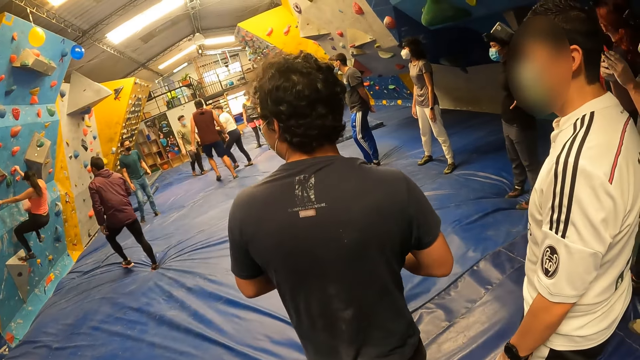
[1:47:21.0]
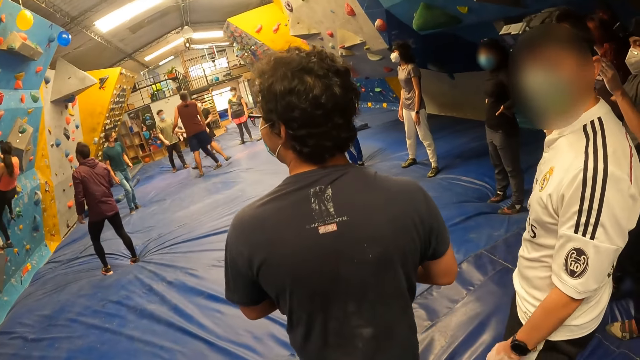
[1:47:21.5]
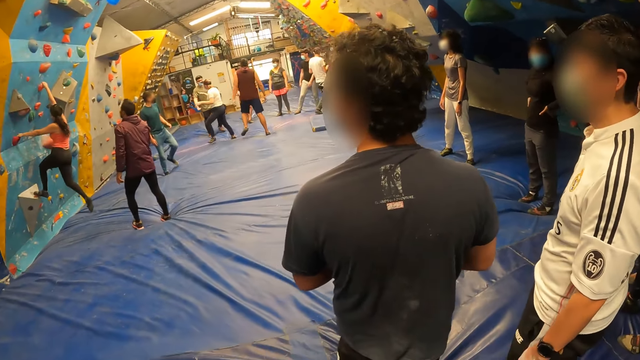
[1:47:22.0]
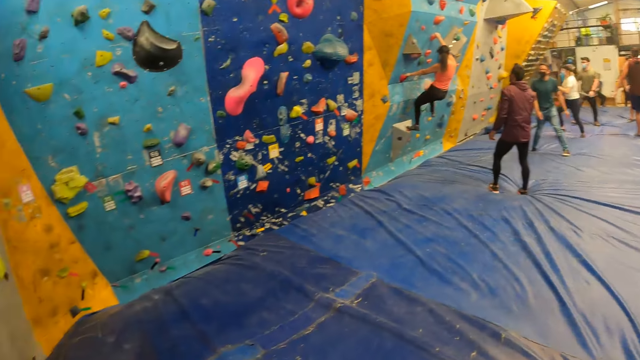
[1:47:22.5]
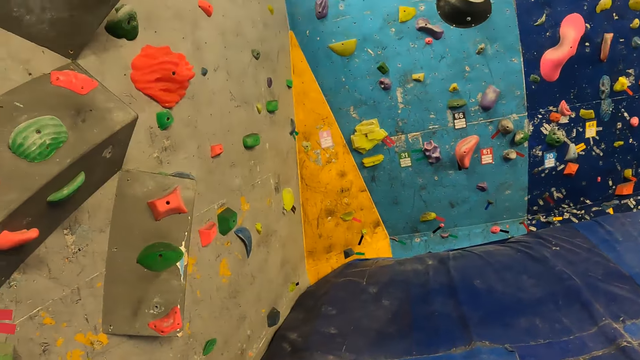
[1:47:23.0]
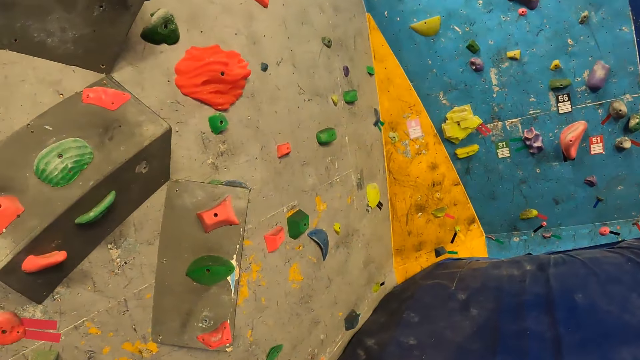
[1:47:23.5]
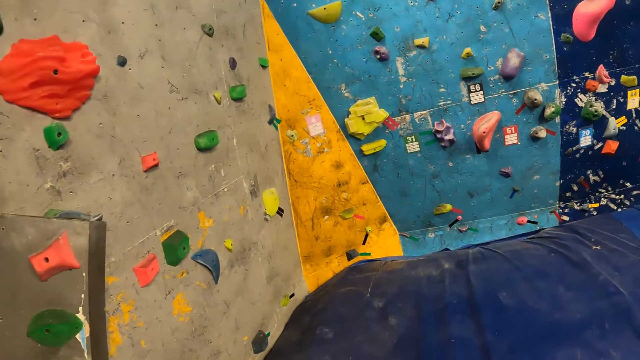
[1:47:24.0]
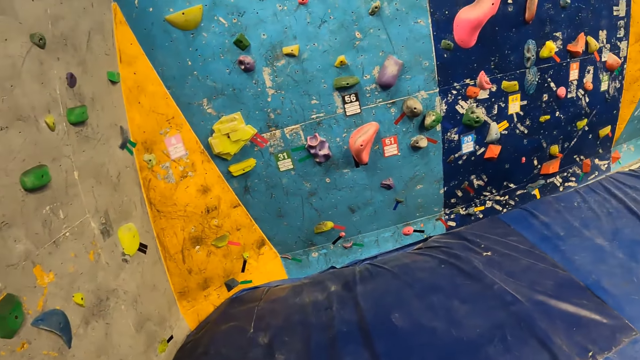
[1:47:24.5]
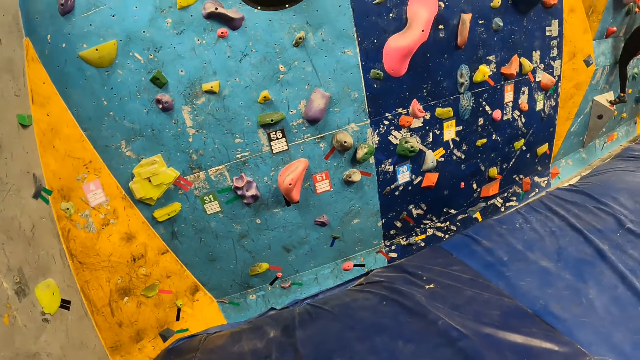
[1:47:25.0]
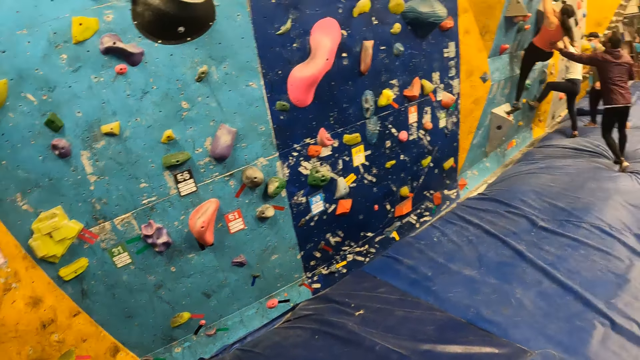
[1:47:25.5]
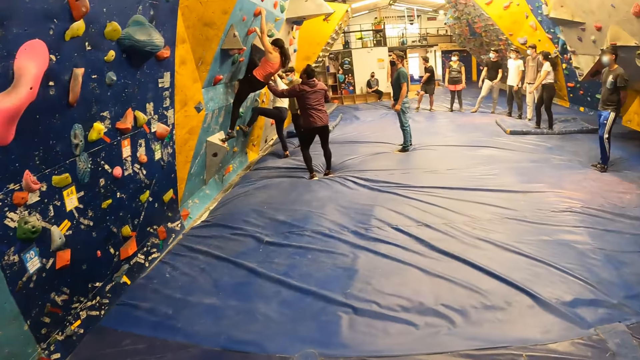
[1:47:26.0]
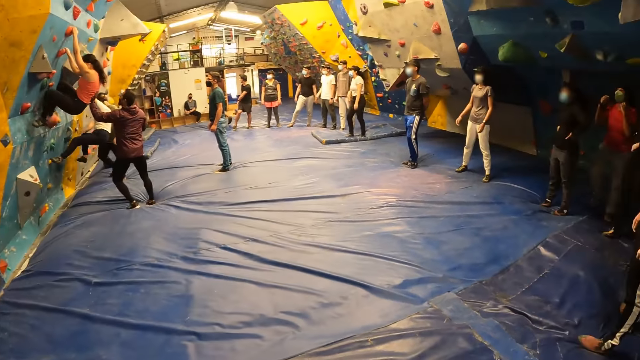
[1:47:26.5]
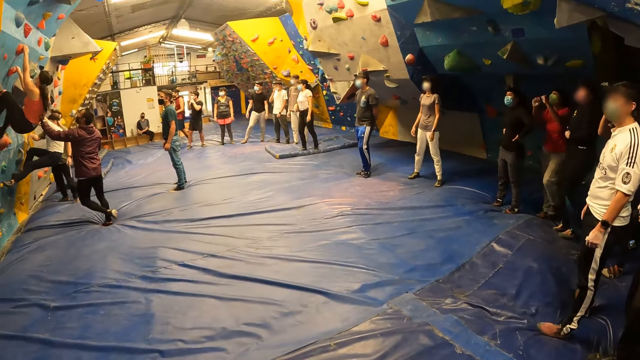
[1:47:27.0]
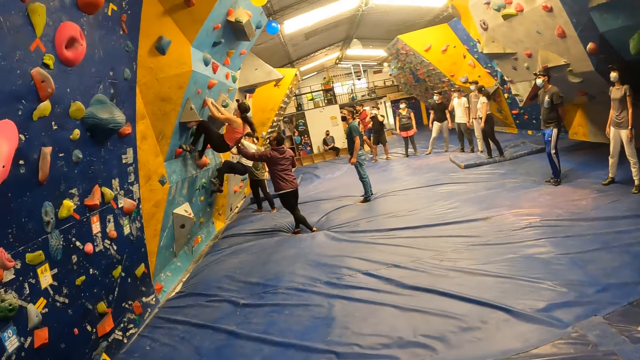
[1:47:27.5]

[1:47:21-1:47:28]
The camera wearer moves around.

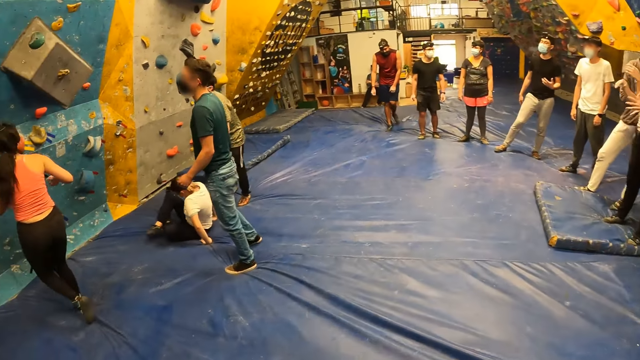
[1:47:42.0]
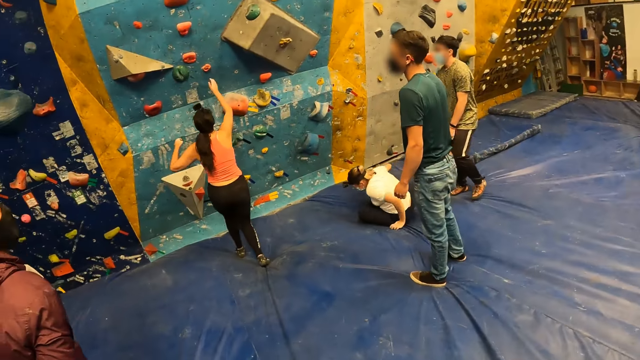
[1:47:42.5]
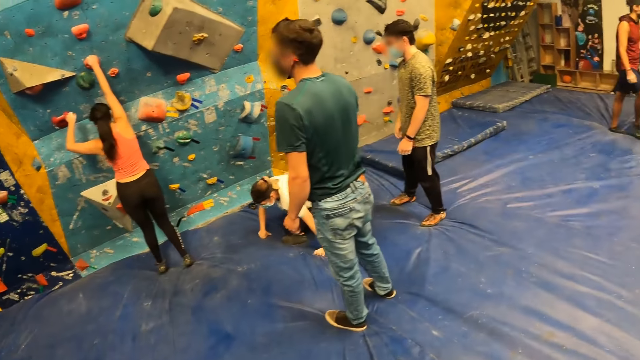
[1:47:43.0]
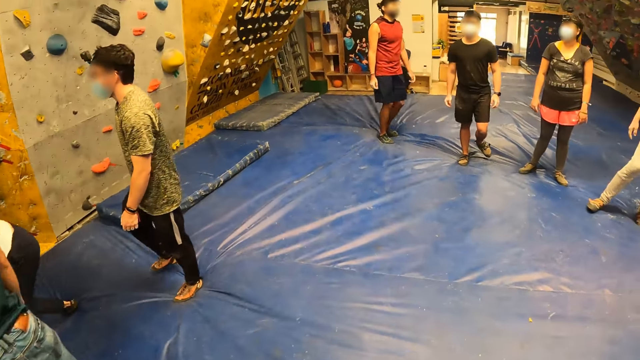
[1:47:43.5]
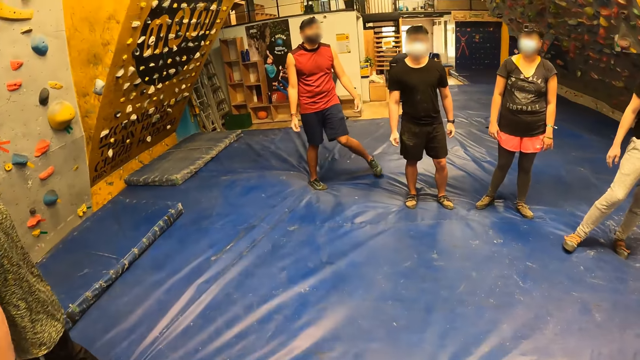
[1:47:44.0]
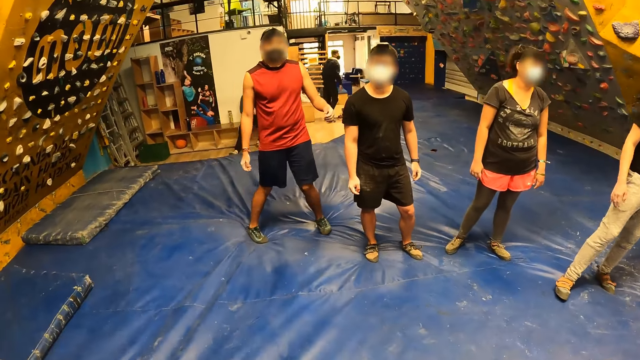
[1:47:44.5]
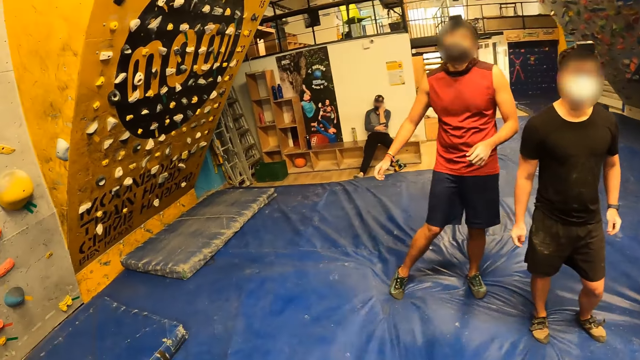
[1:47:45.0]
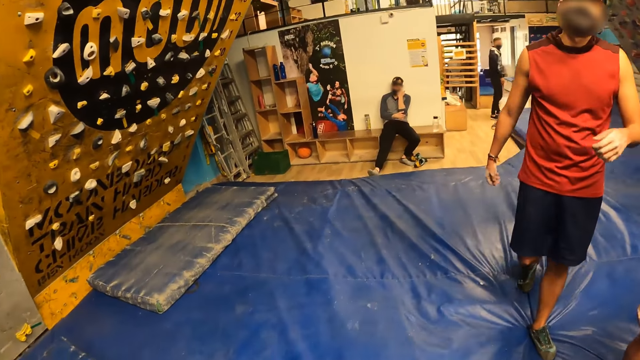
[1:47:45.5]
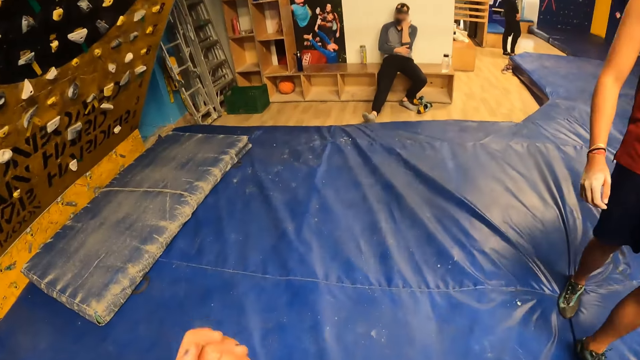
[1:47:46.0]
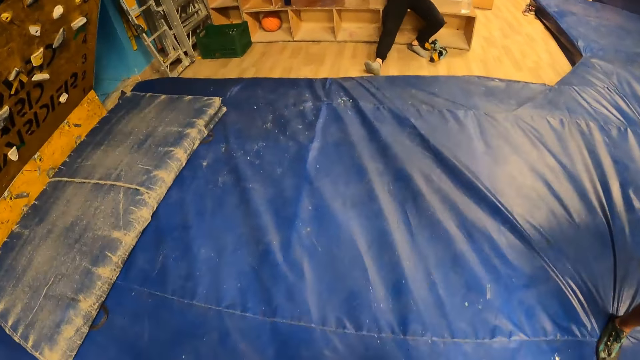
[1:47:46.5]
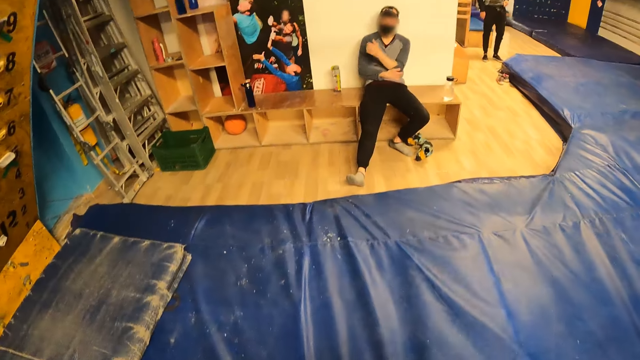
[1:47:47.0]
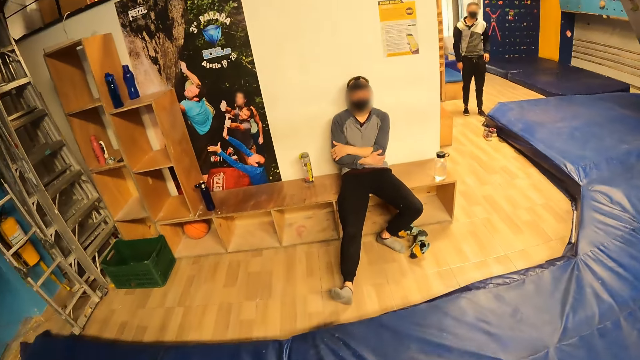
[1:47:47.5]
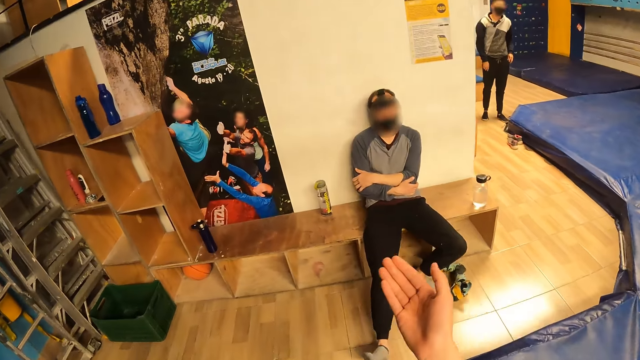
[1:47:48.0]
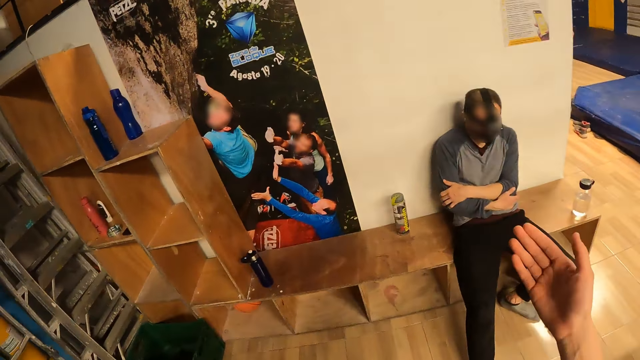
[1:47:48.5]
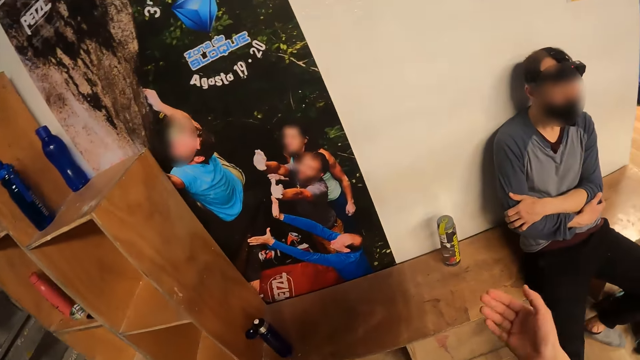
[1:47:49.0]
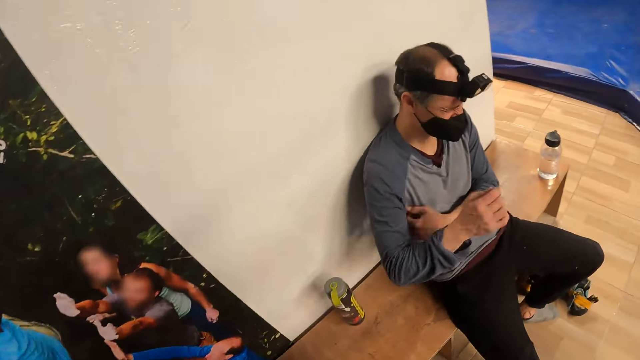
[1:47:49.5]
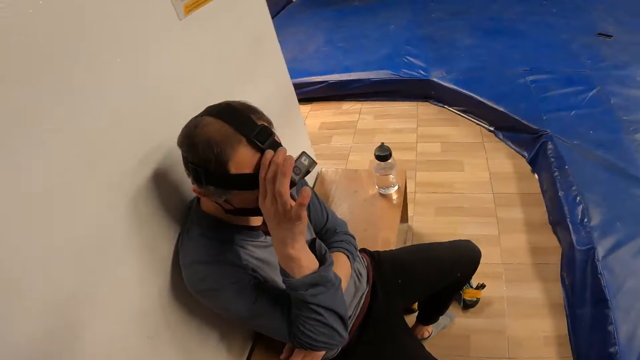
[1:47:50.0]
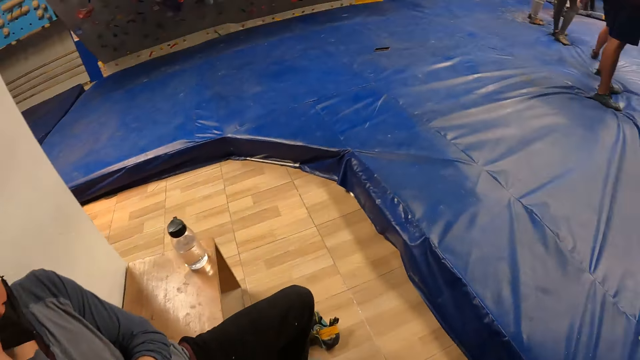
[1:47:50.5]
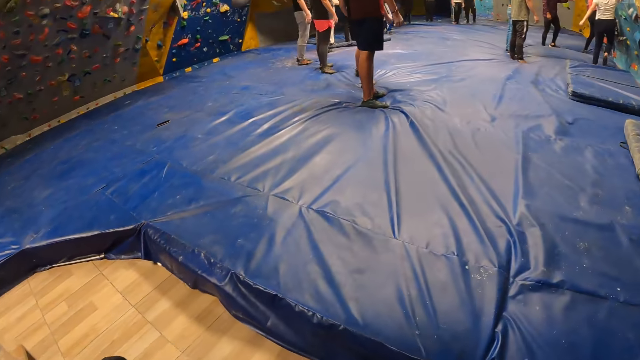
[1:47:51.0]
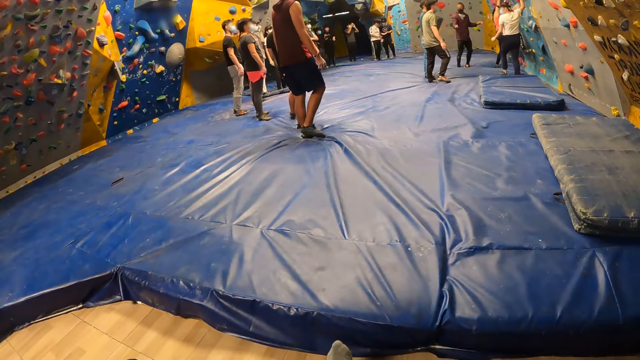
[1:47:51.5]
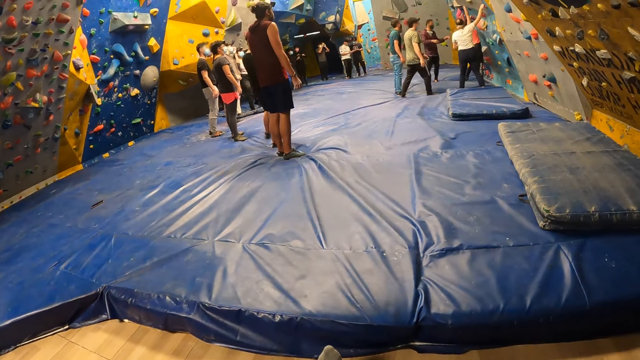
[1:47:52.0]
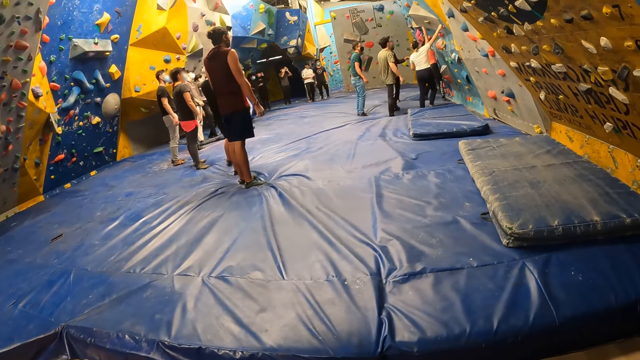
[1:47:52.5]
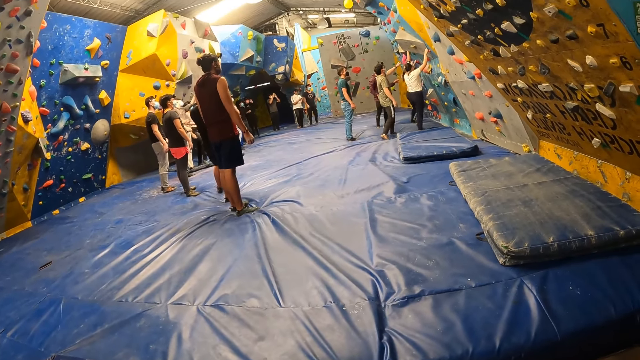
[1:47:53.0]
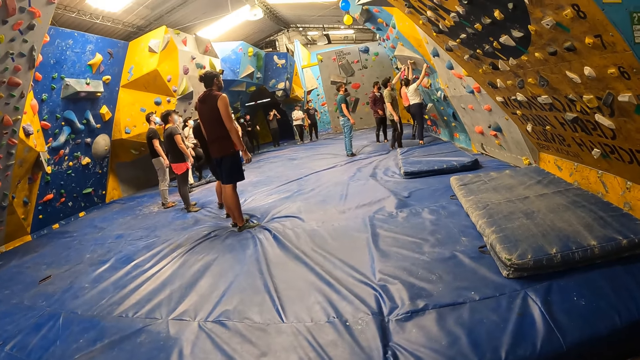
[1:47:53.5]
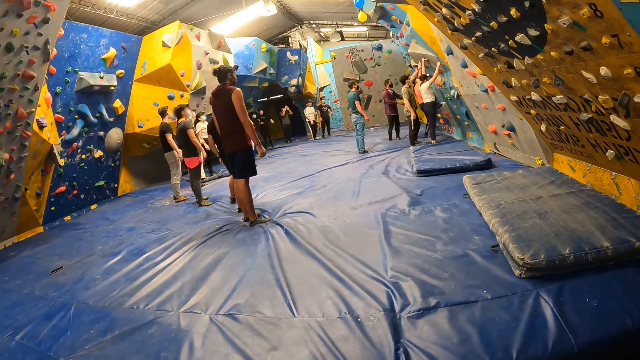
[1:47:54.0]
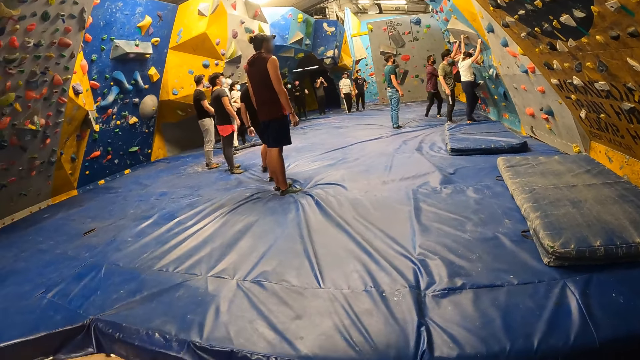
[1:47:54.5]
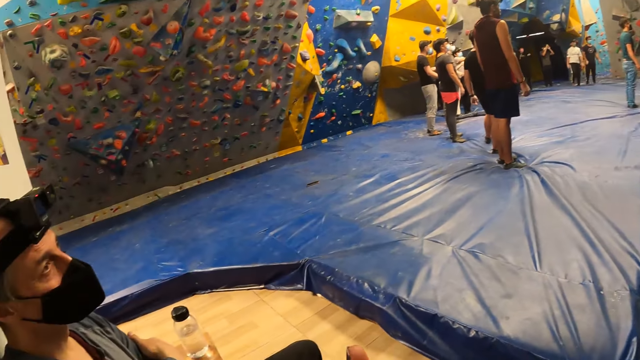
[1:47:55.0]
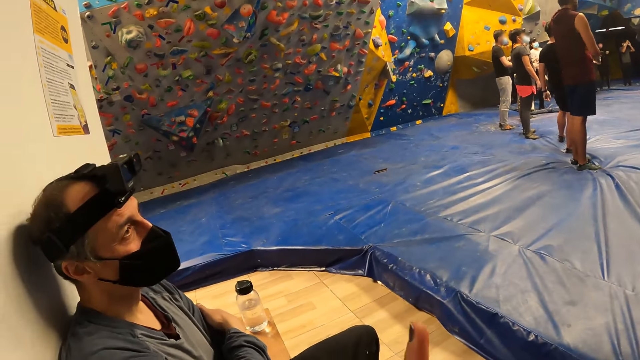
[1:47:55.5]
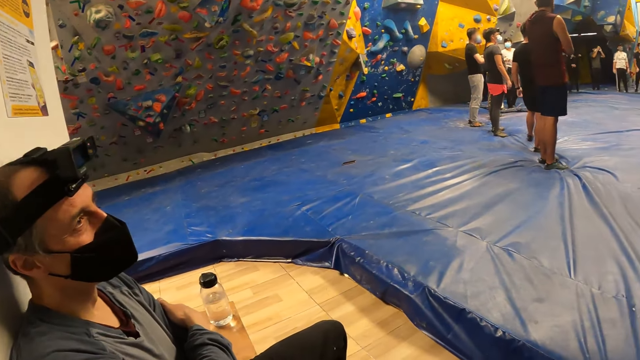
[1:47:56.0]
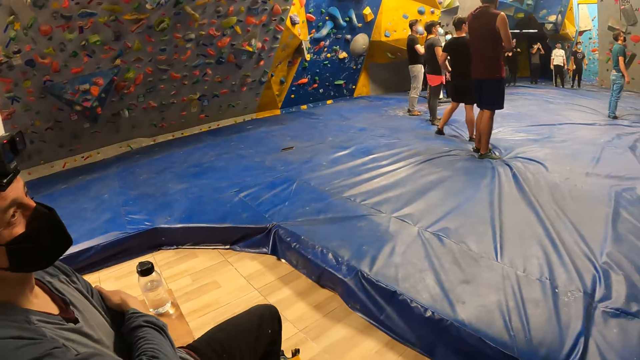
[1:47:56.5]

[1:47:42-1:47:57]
The camera wearer walks towards the man. He raises his hand. He stretches his right hand towards the man. The man moves his head. The camera wearer lowers his right hand. The man places his right hand on a camera attached to his head. The camera wearer looks towards the bouldering ground. He converses with the man.
